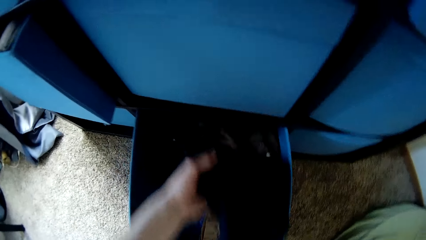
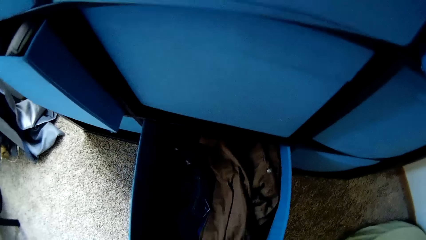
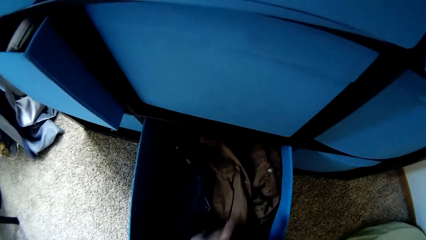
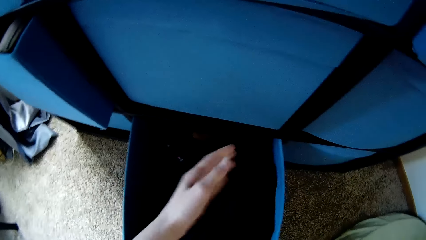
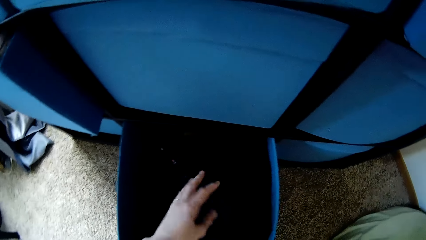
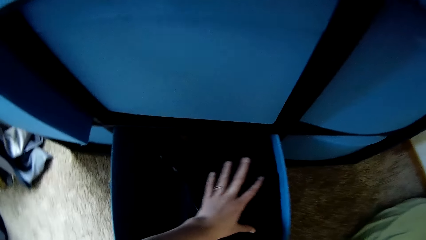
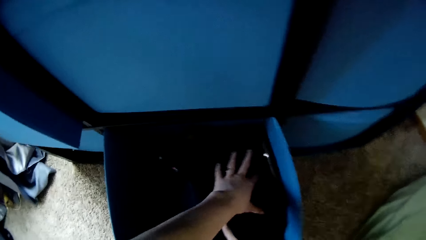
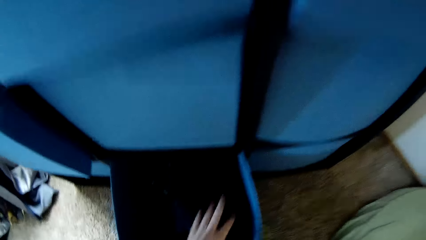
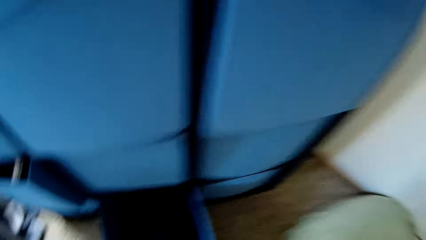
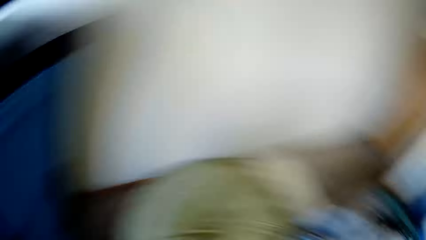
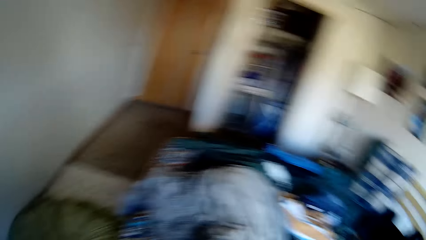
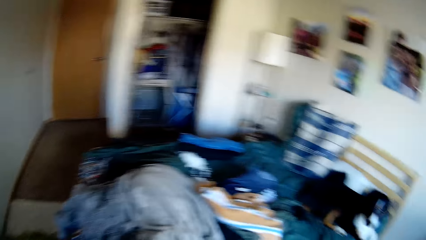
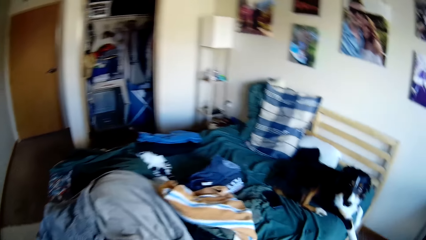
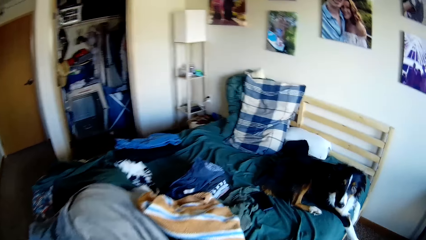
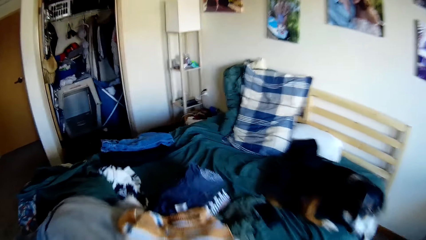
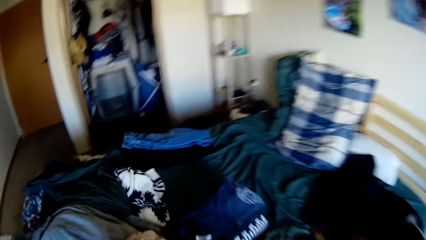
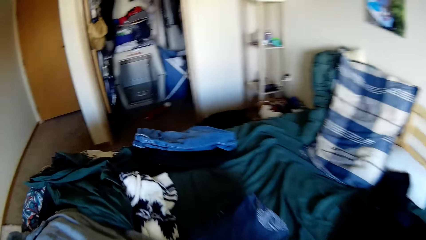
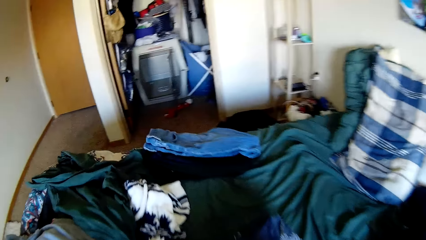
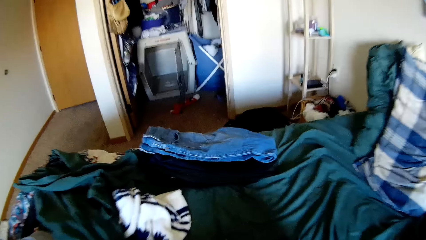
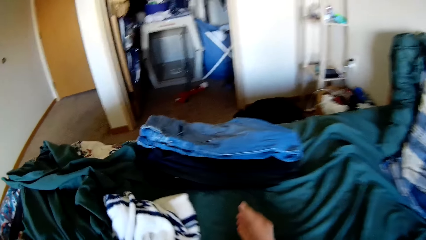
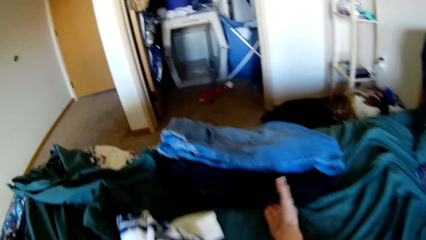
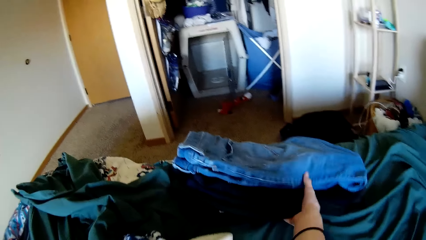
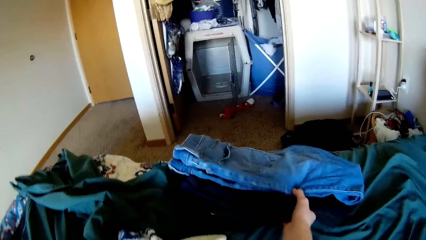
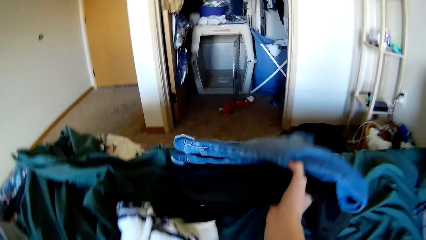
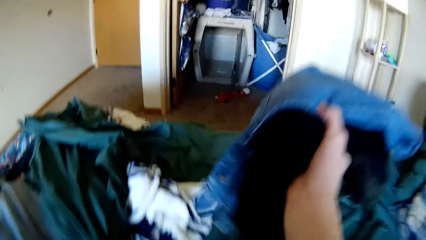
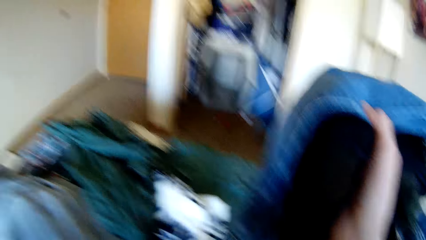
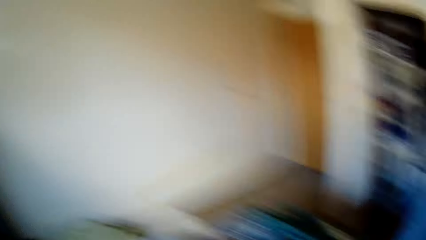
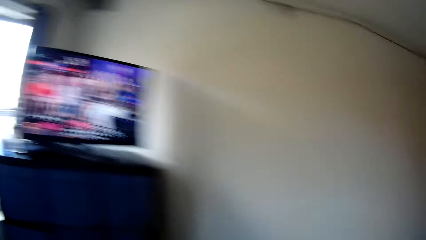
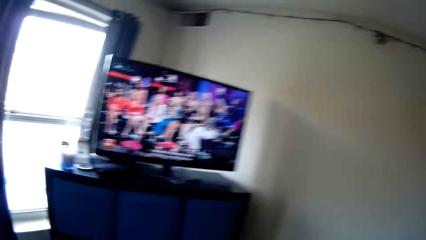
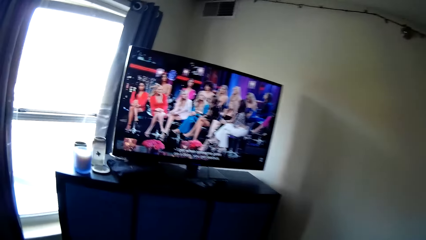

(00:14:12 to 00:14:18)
The camera wearer picks up the cloth. They put the cloth on the drawer. They walk around the room. They pick up folded clothes from the bed.

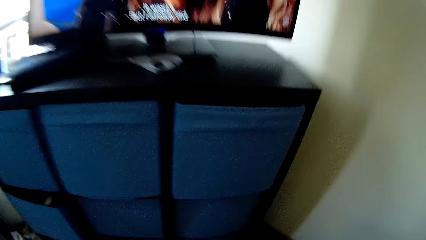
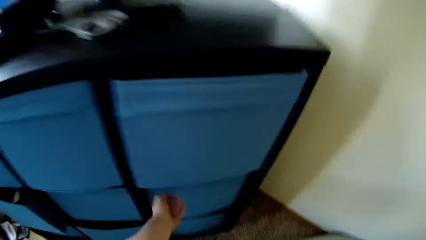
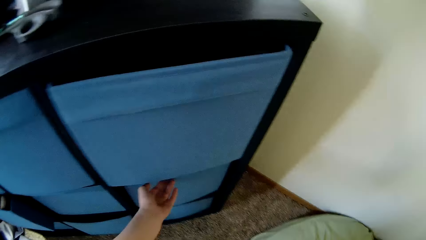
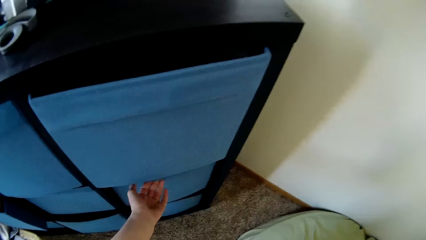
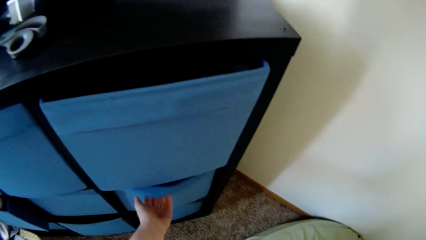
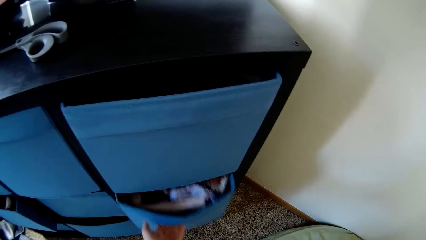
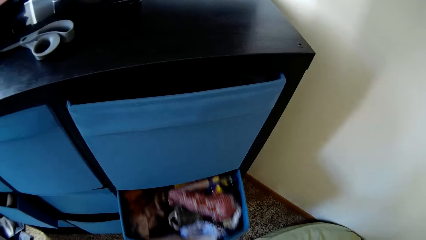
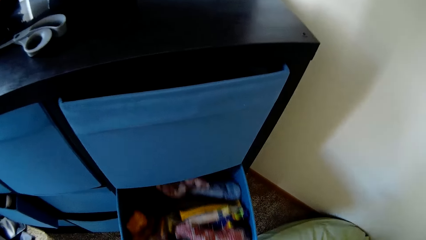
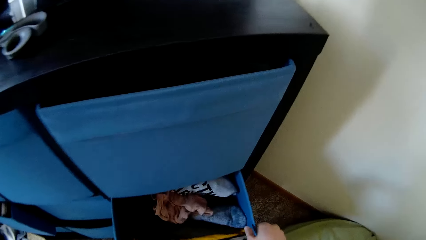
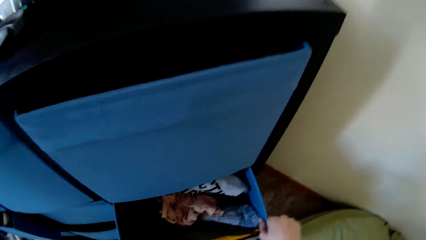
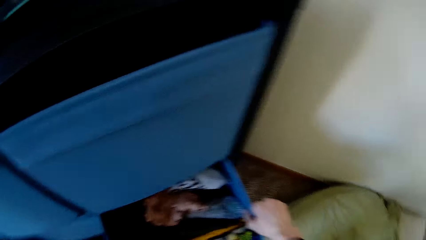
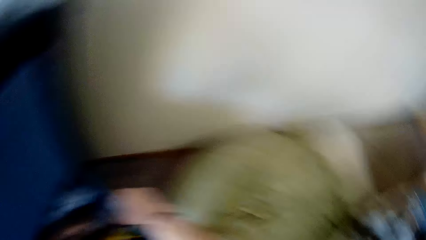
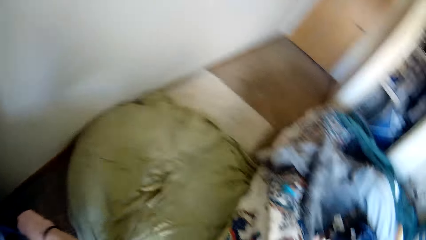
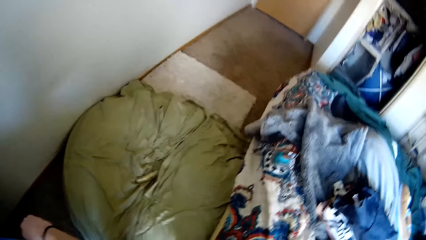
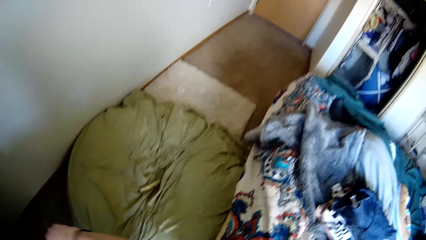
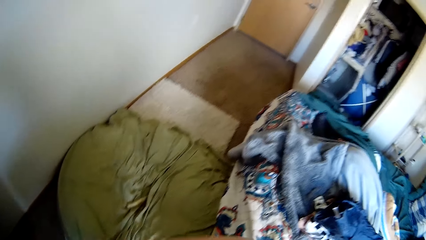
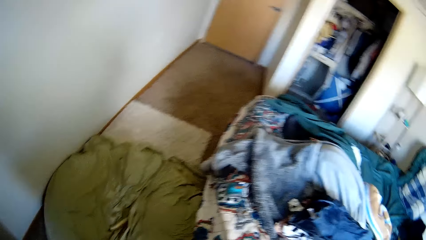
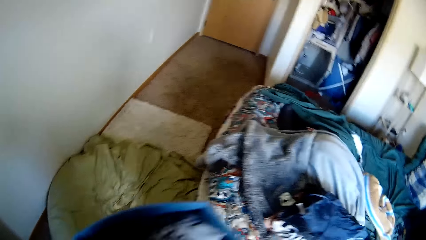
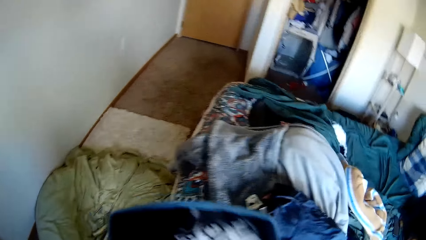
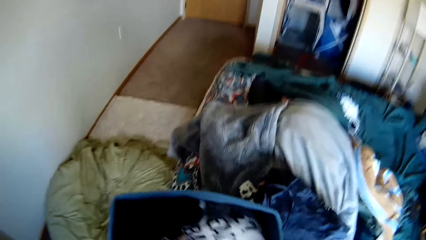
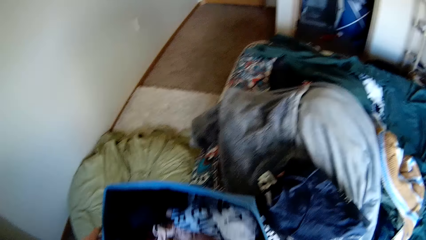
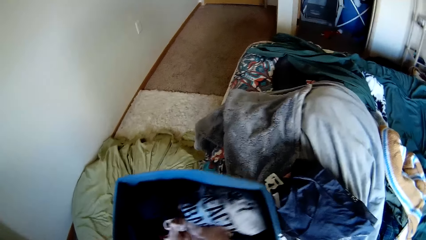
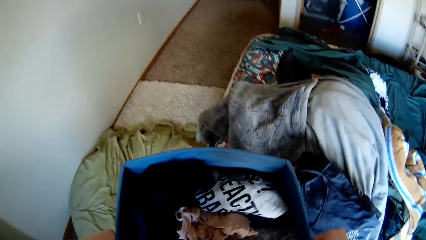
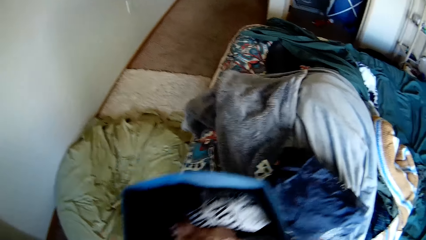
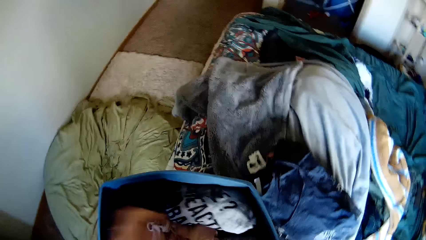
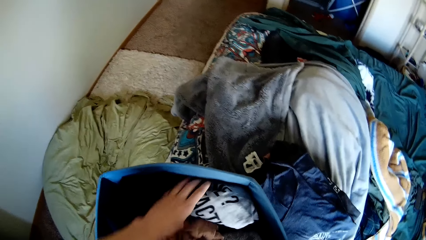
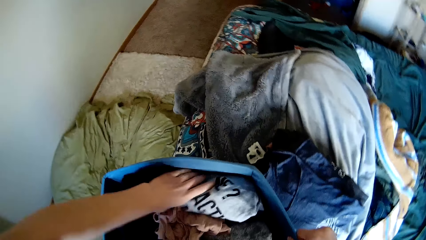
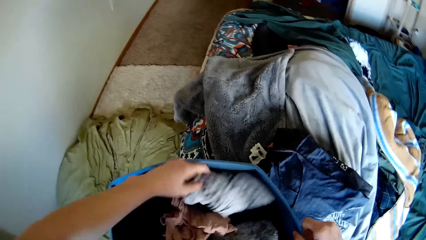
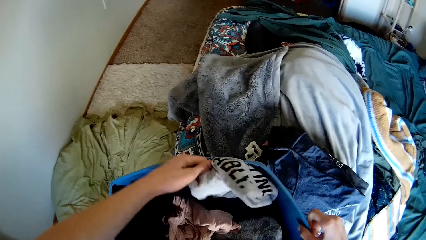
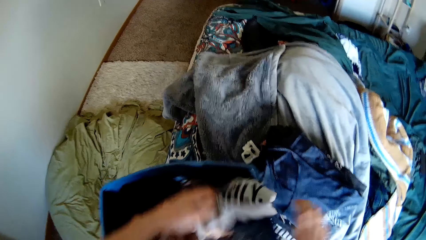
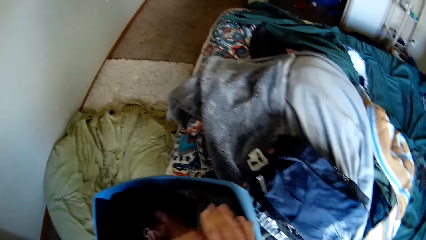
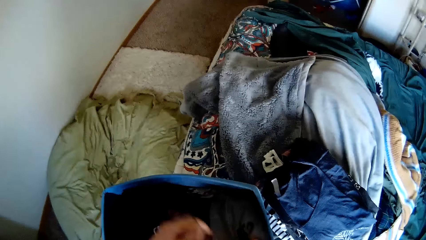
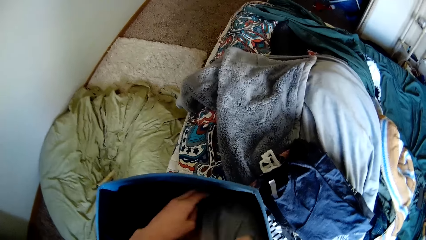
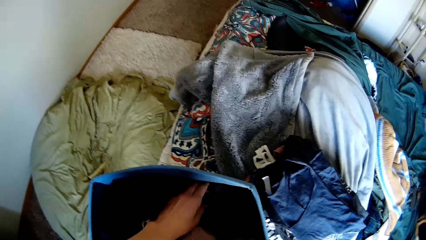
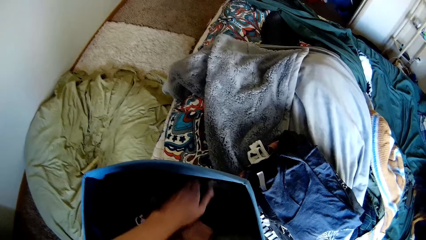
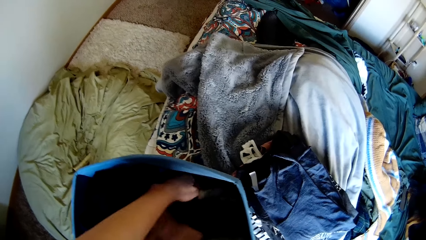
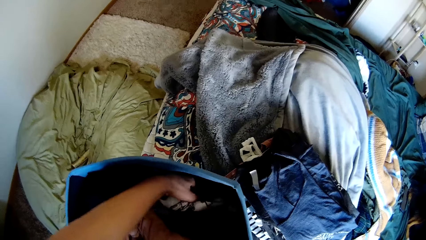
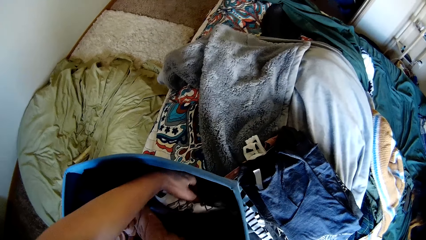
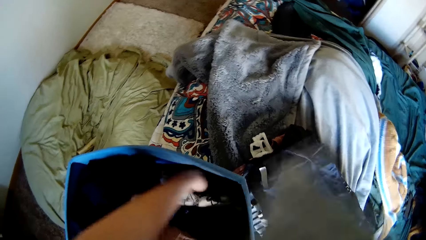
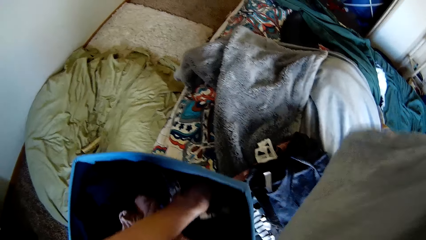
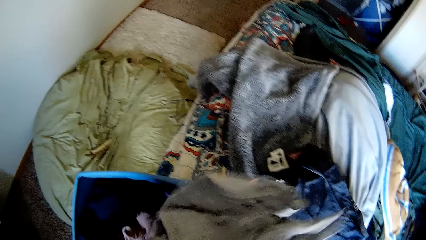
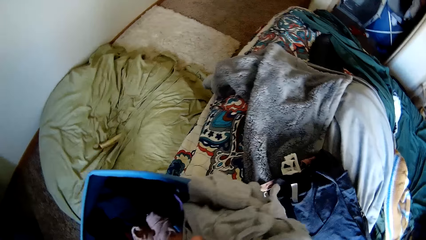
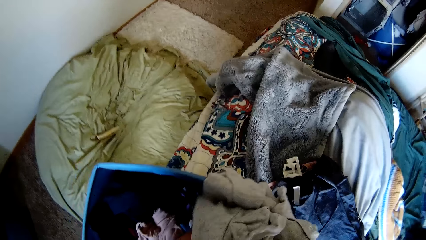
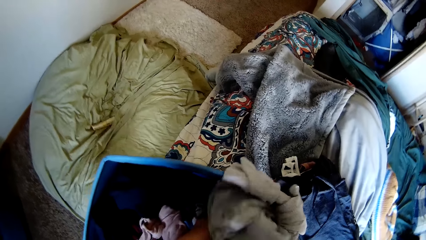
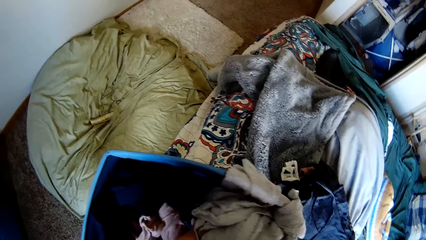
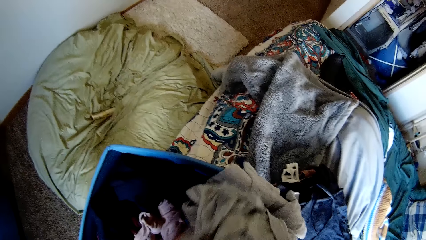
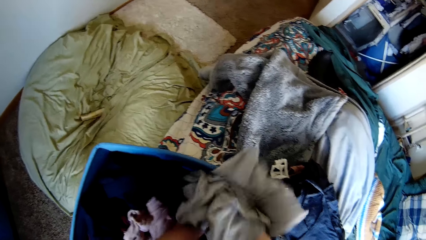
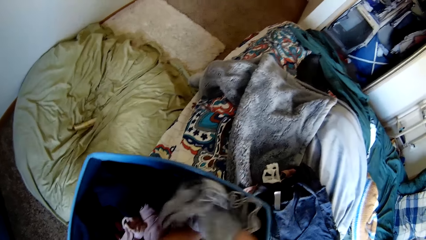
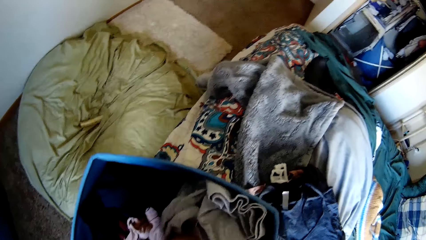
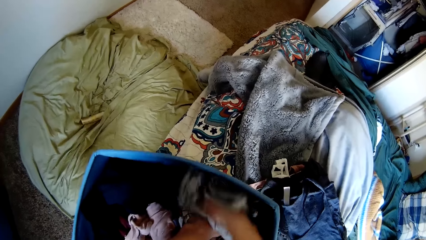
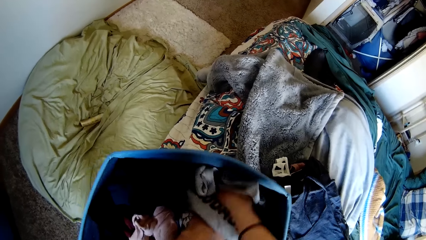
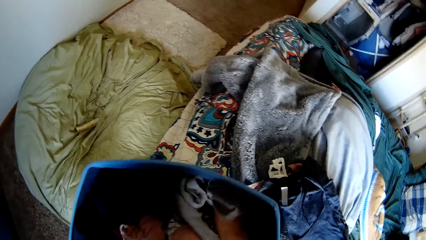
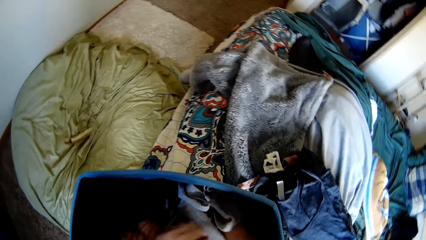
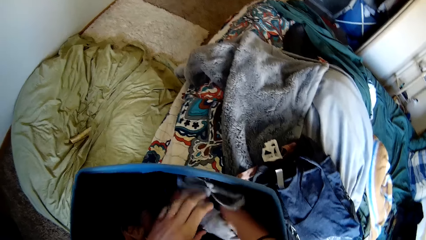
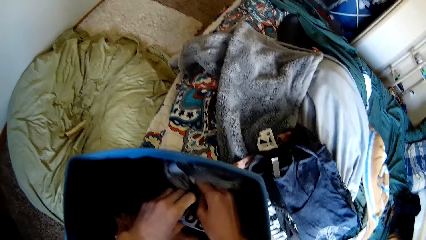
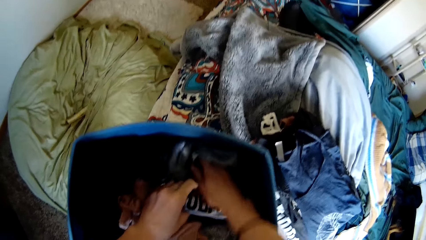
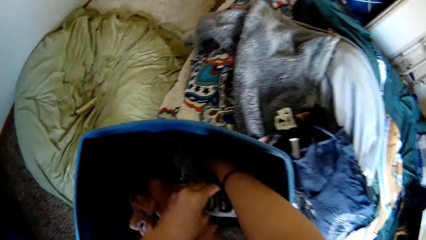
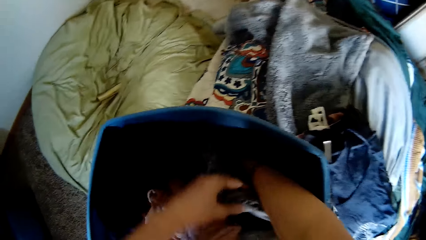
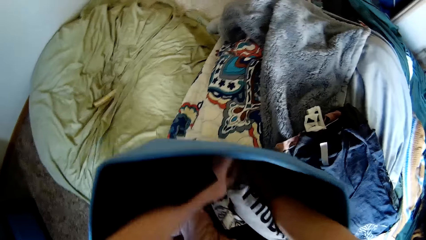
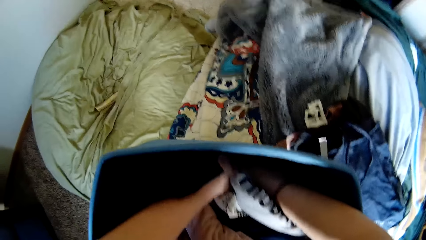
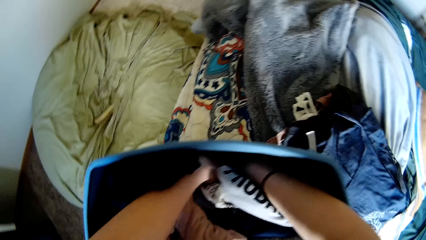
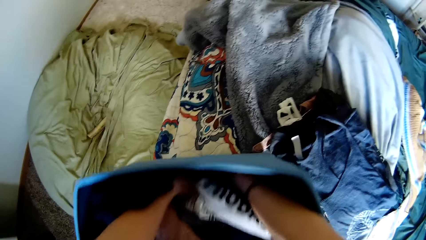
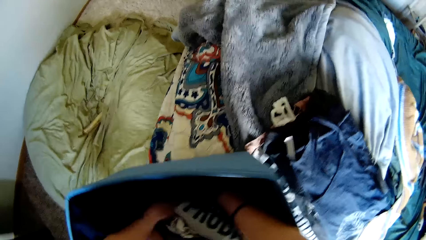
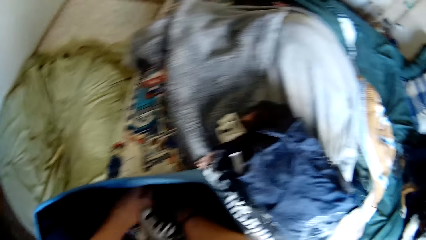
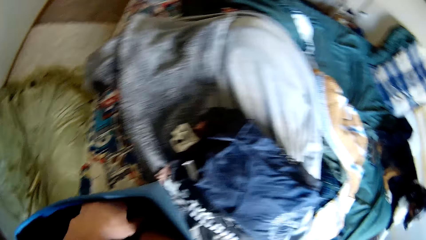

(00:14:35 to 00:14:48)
The camera wearer pulls out another drawer from the wardrobe. They walk around the room. They put the drawer on the bed. They rearrange the clothes inside the other drawer. They pick up a cloth and put the cloth in the drawer.
